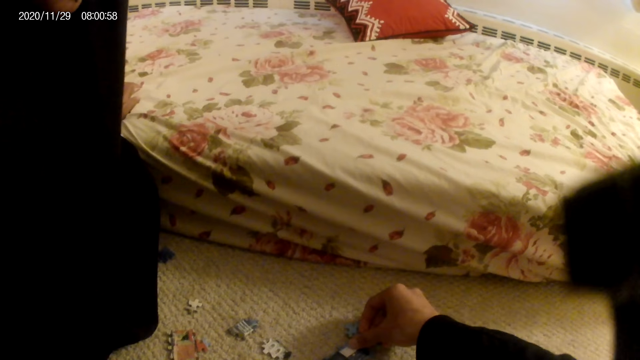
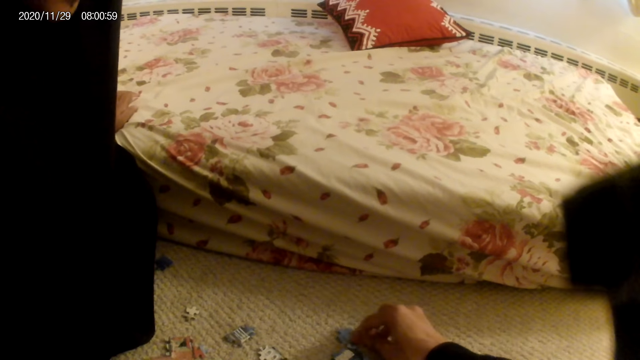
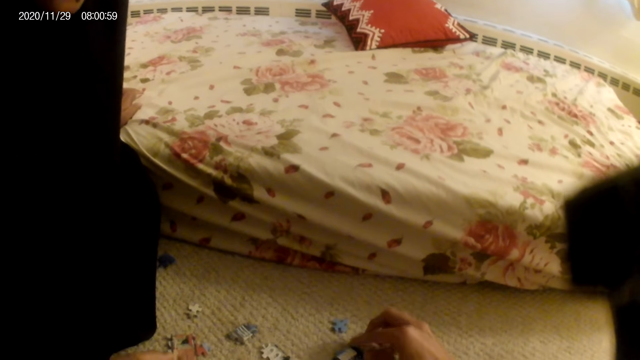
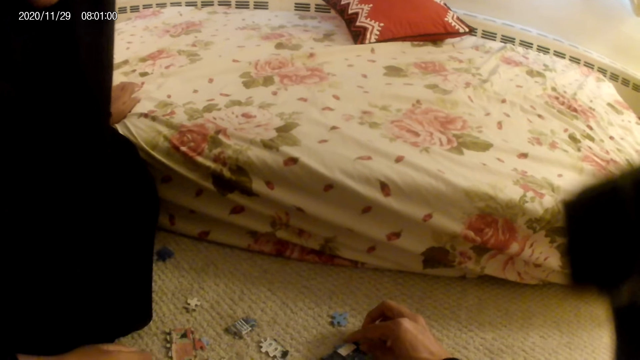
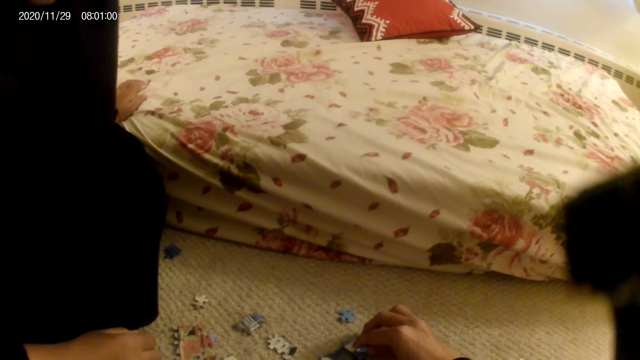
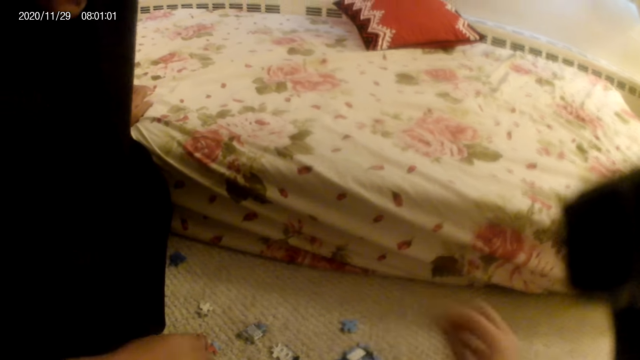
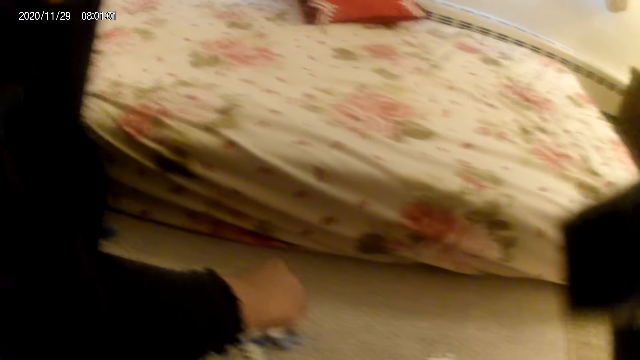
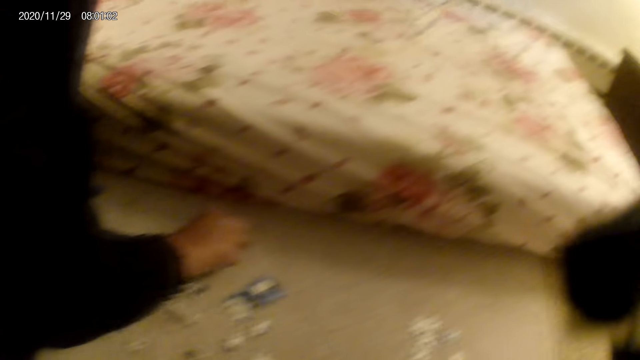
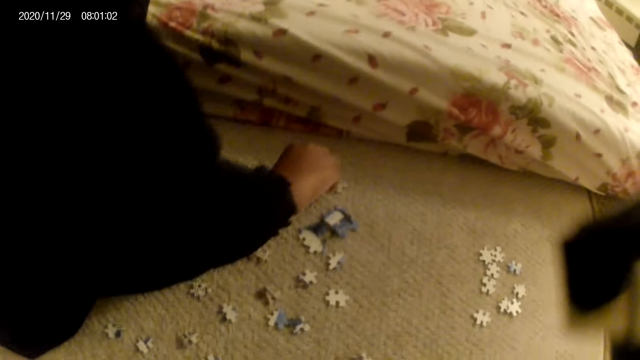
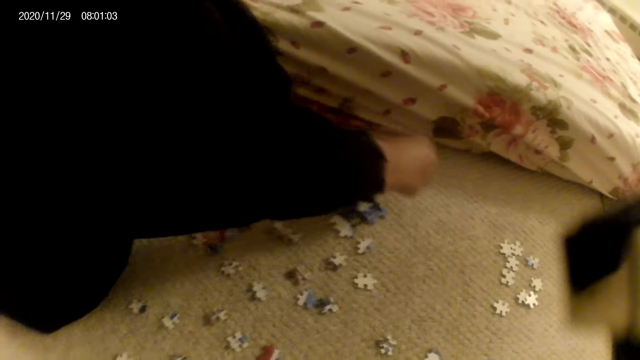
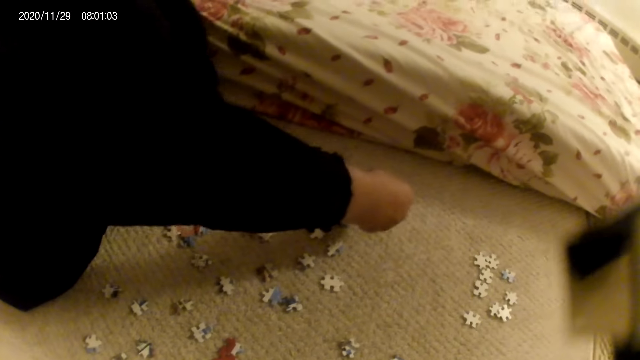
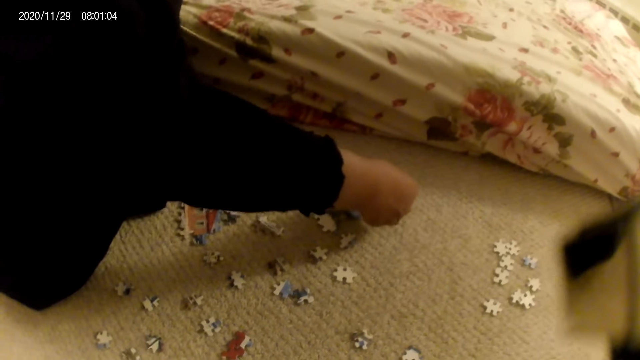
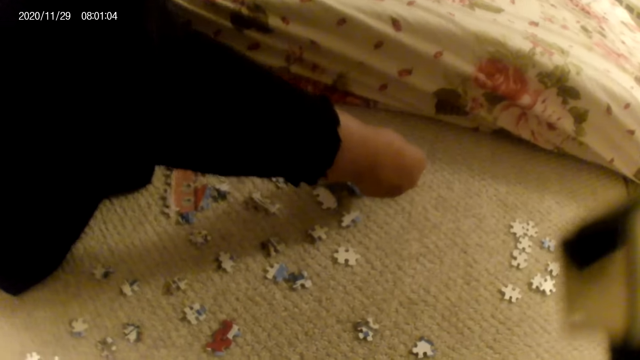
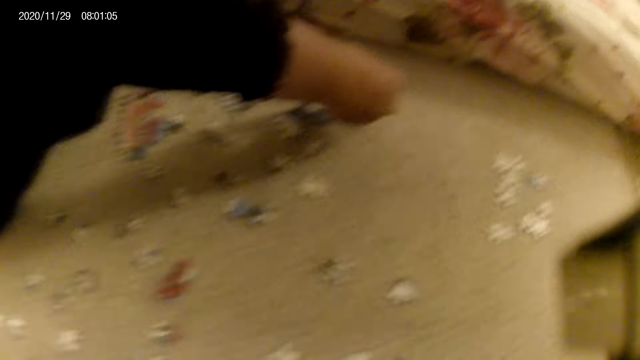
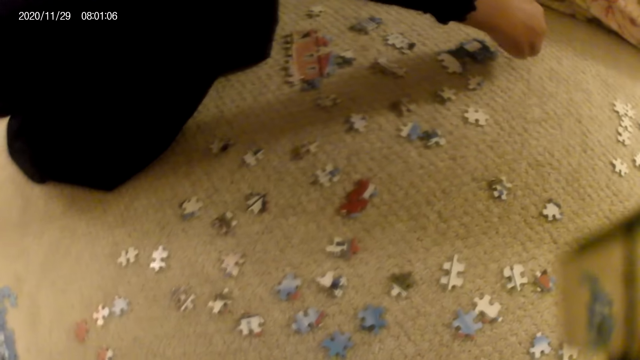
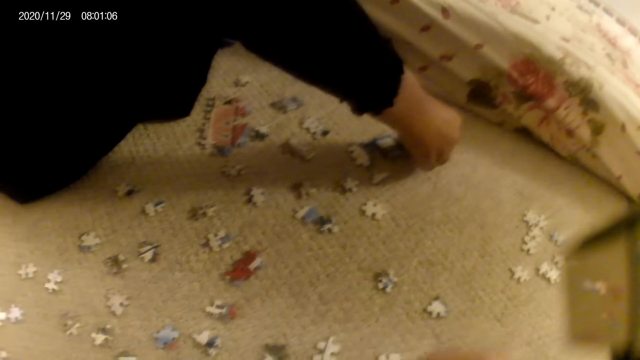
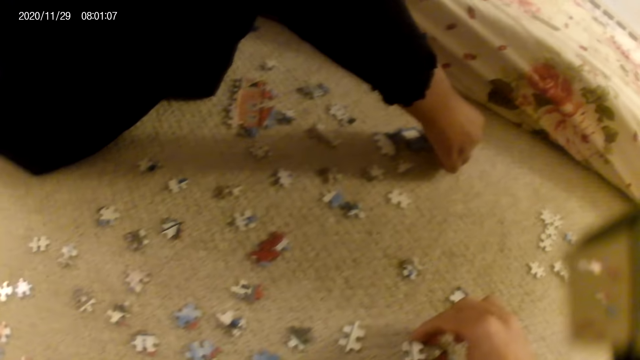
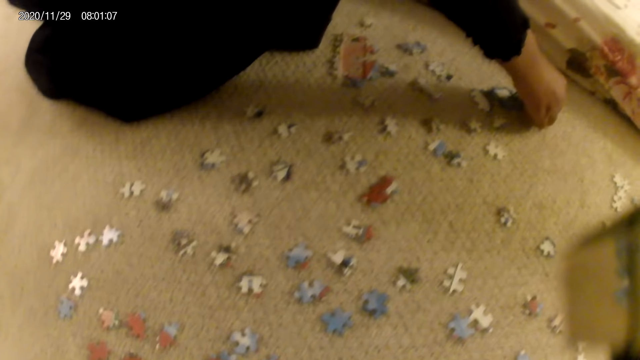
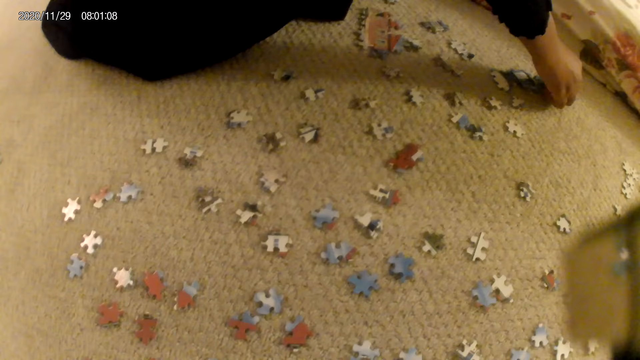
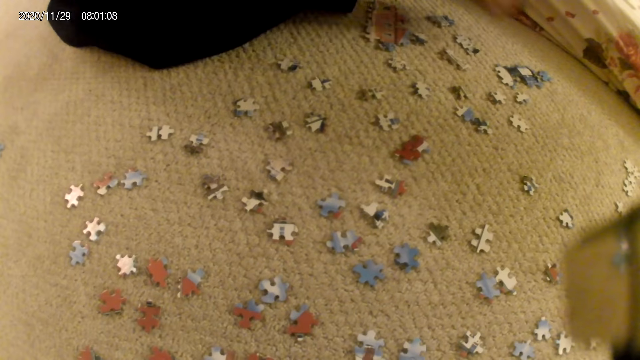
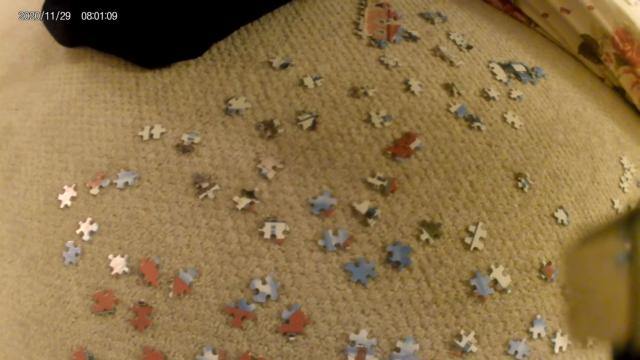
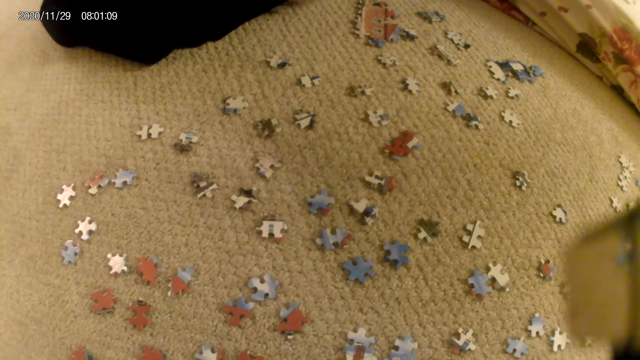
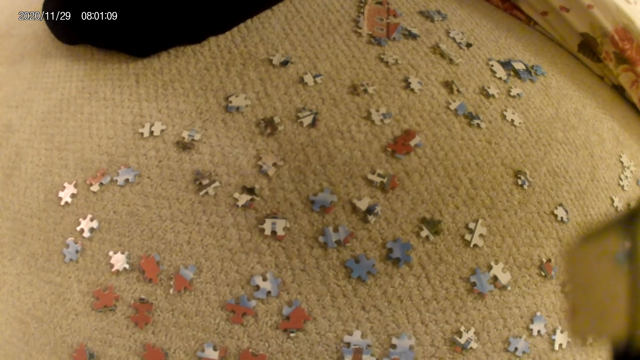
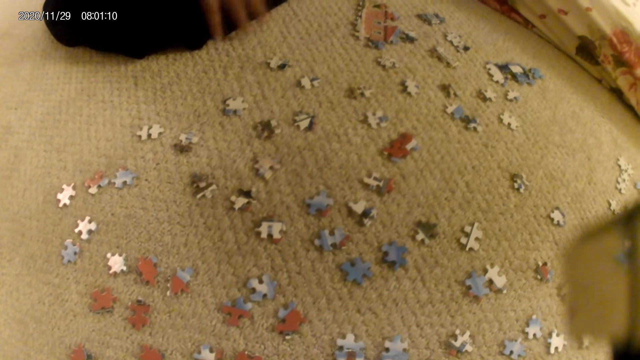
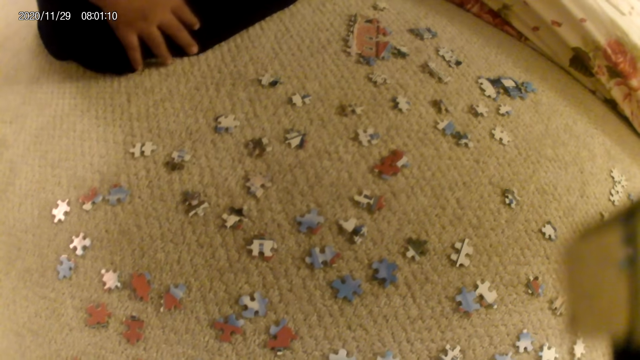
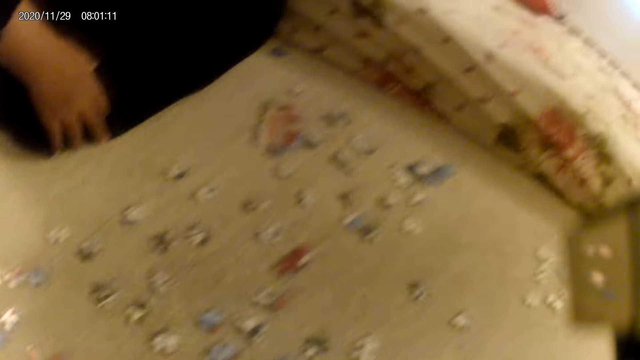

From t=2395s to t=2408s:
The camera wearer moves a puzzle piece on the floor. They touch the puzzle structure and stare at the puzzle pieces on the floor. The lady picks a puzzle piece, stares at the puzzle piece and joins the puzzle piece in the puzzle structure. The camera wearer picks a puzzle piece and stares at the puzzle pieces on the floor. The lady stares at the puzzle pieces on the floor.

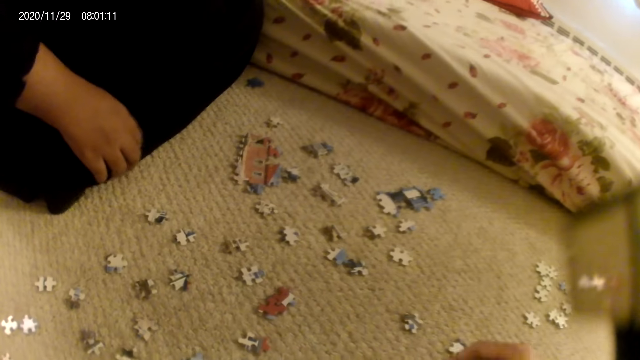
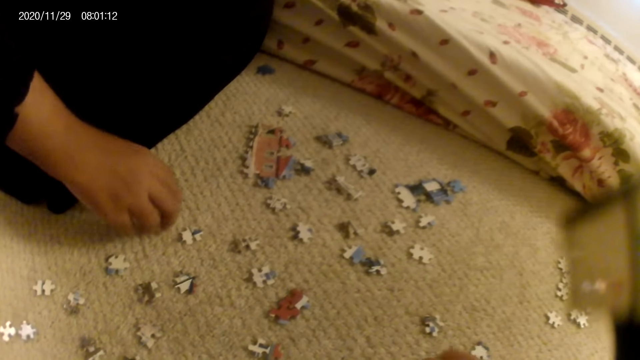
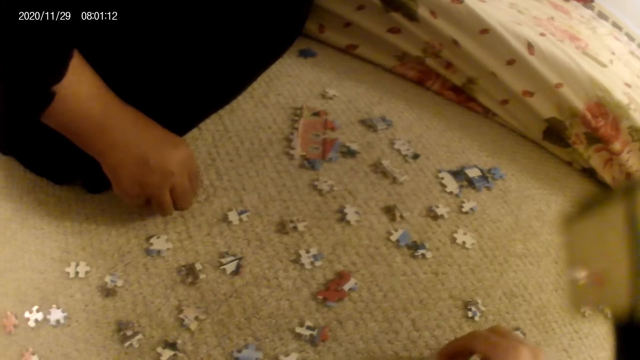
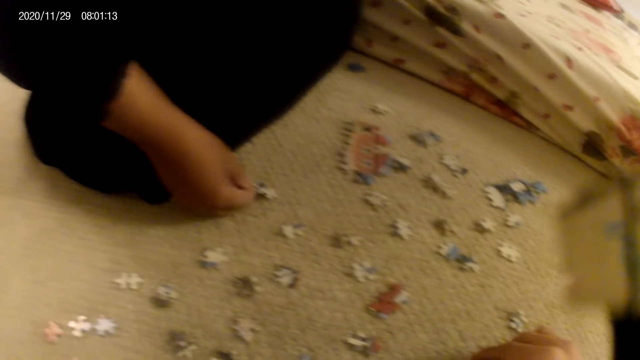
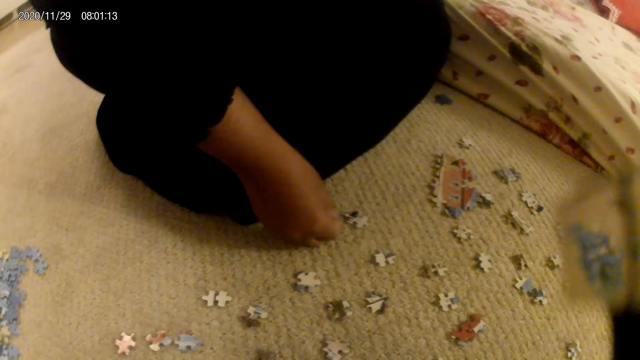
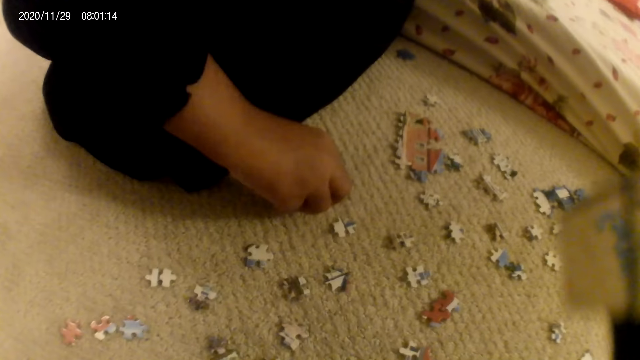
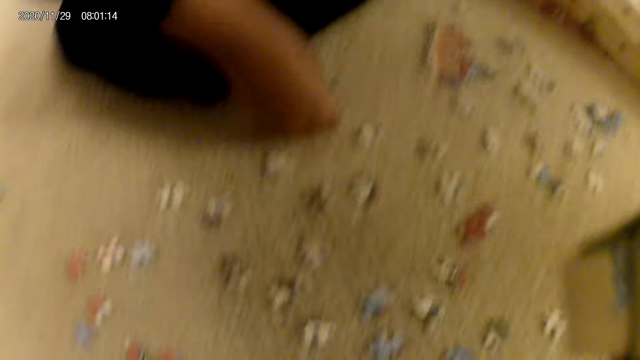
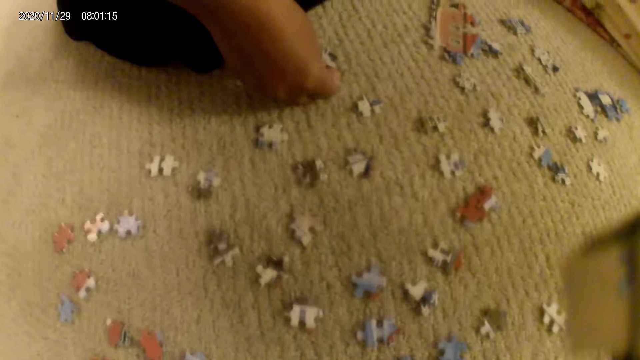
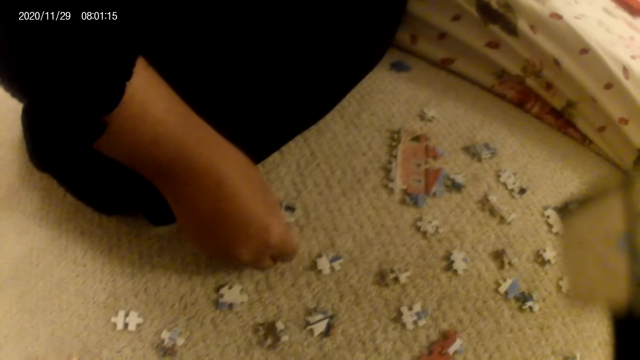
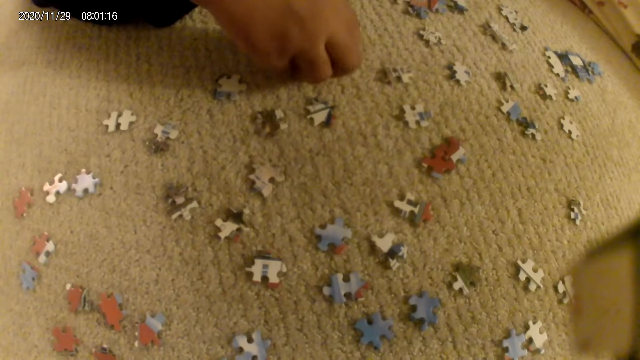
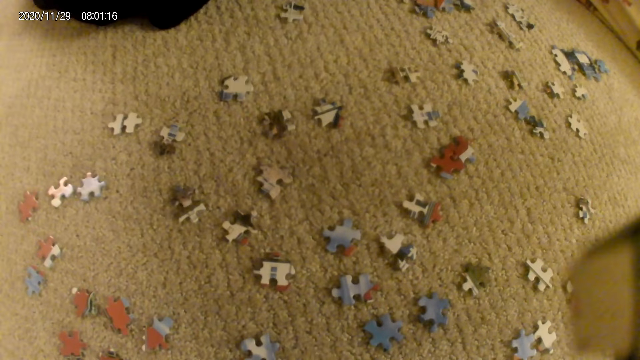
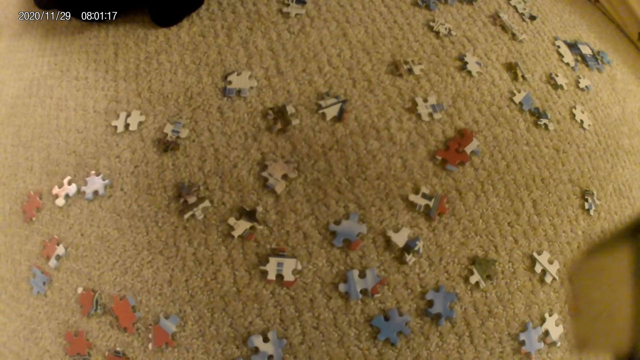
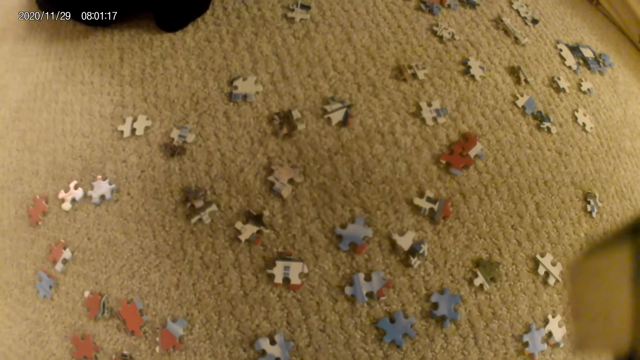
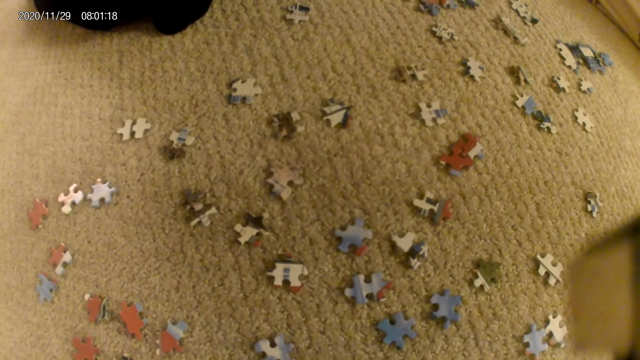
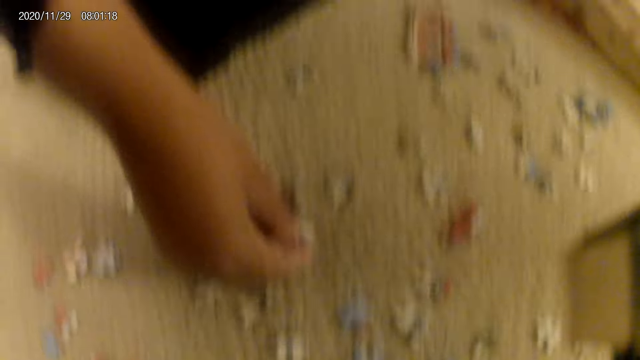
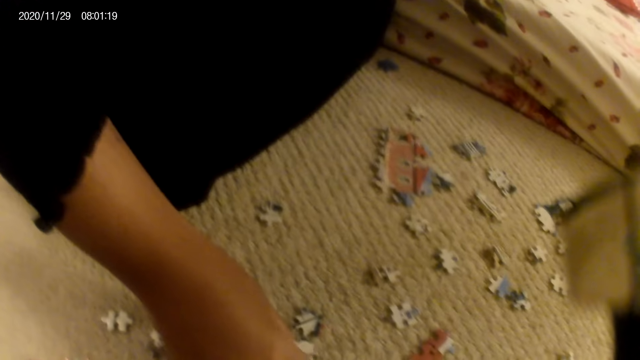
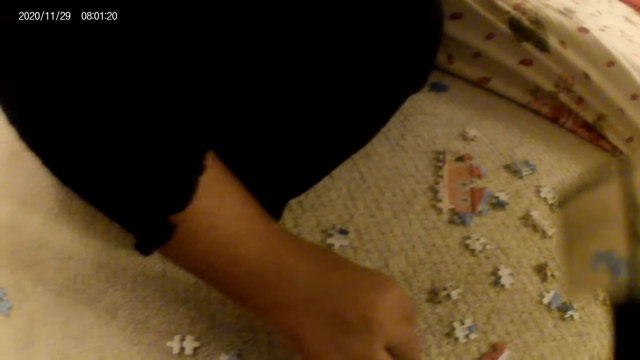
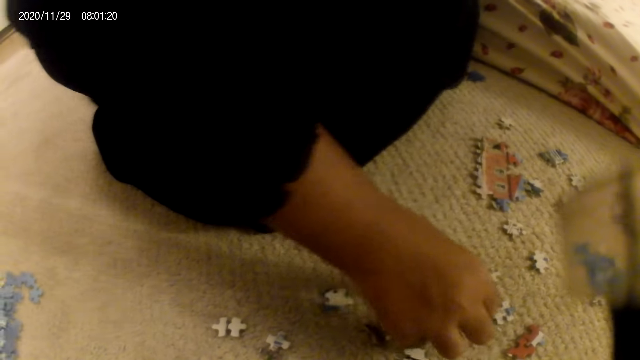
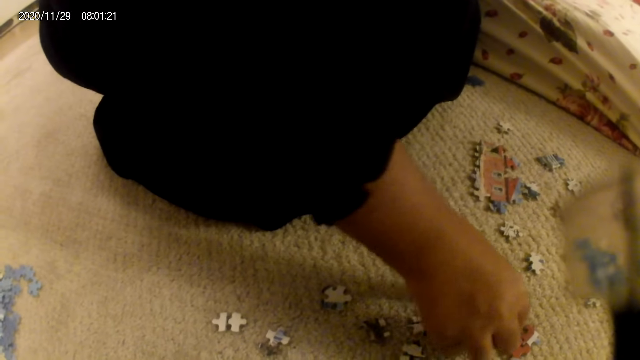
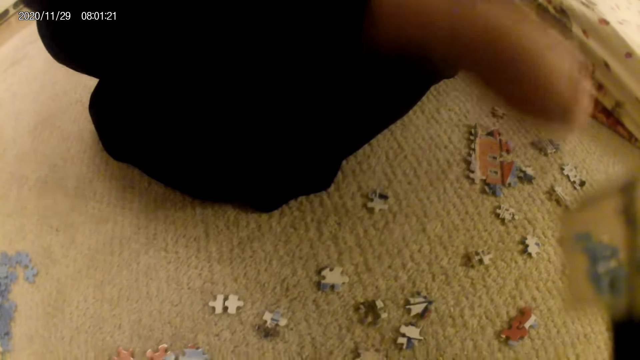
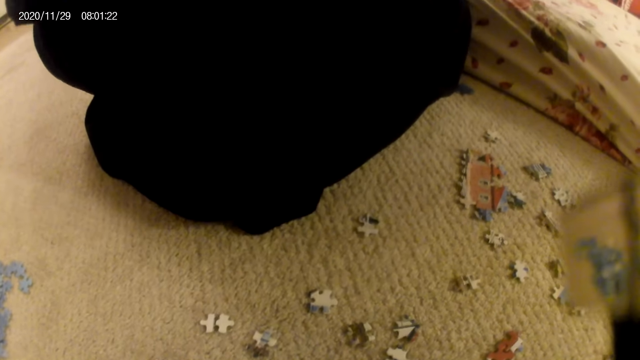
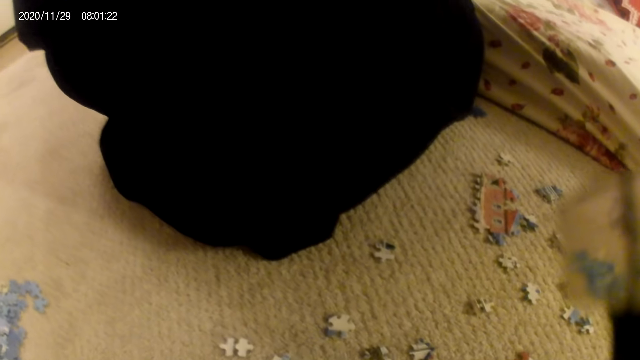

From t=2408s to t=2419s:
The lady turns a puzzle piece on the floor. The camera wearer picks a puzzle piece. The lady holds the puzzle piece. The camera wearer stares at the puzzle pieces on the floor. The lady stares at the puzzle piece and unhands the puzzle piece. The lady picks a puzzle piece, stares at the puzzle piece and places the puzzle piece on the floor. The lady picks a puzzle piece and stares at the puzzle piece.
